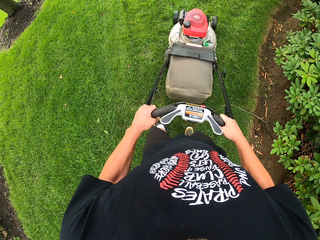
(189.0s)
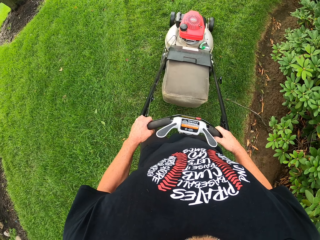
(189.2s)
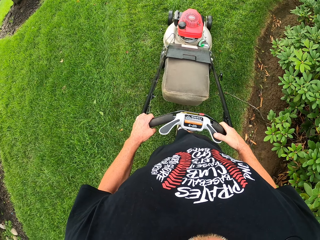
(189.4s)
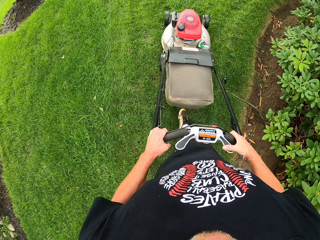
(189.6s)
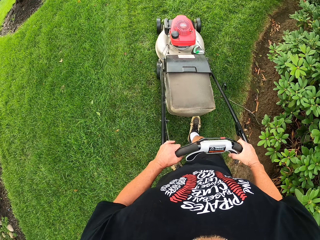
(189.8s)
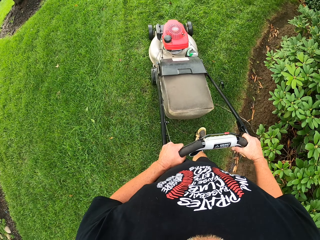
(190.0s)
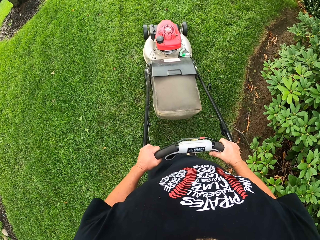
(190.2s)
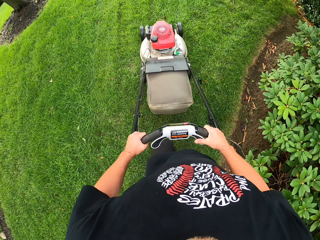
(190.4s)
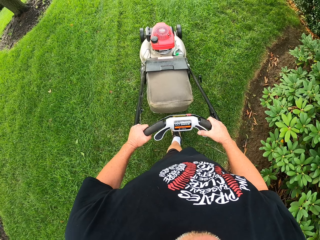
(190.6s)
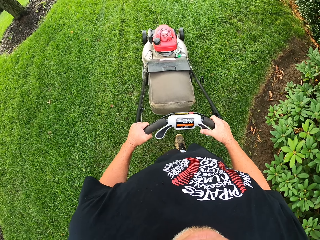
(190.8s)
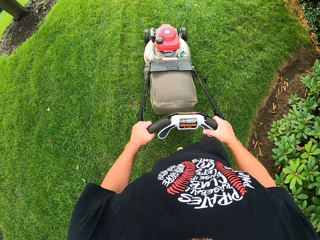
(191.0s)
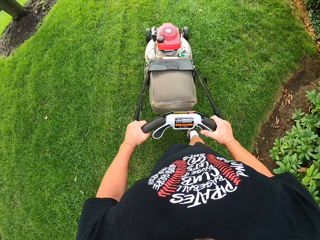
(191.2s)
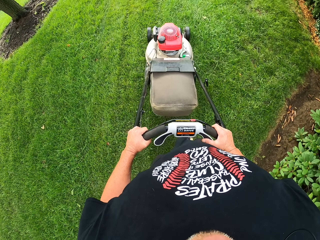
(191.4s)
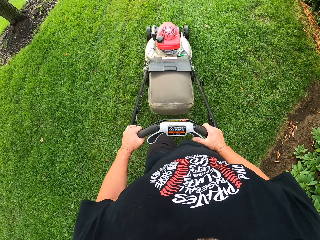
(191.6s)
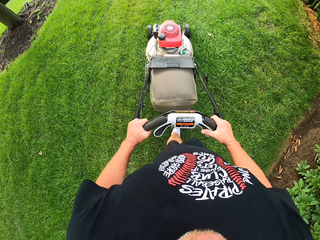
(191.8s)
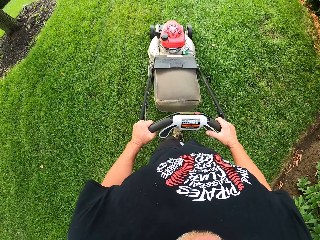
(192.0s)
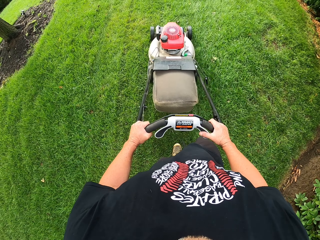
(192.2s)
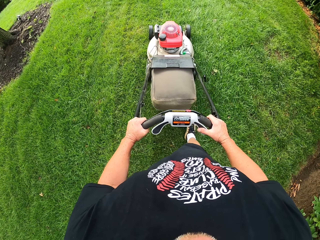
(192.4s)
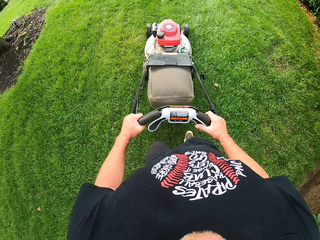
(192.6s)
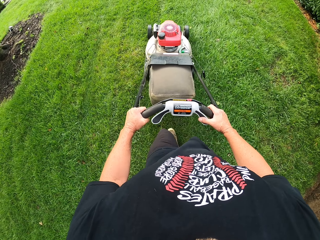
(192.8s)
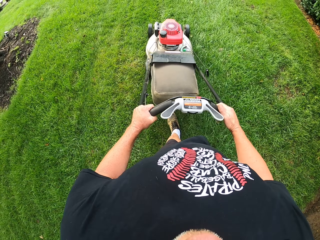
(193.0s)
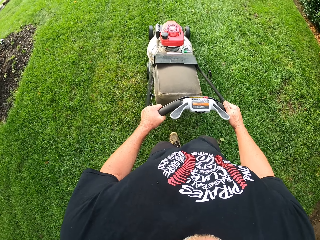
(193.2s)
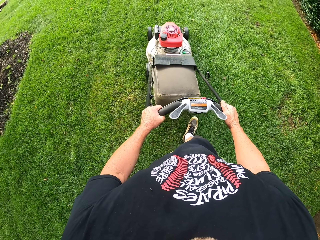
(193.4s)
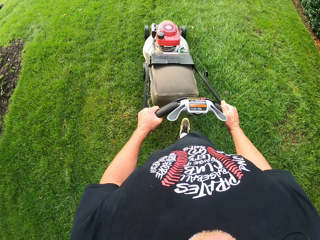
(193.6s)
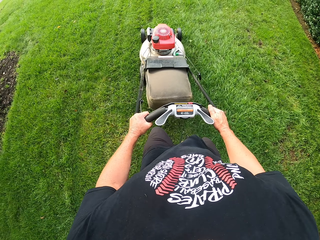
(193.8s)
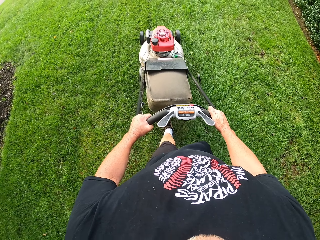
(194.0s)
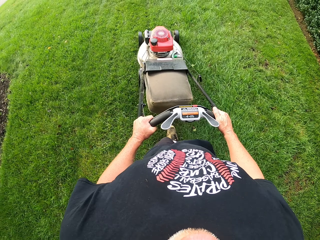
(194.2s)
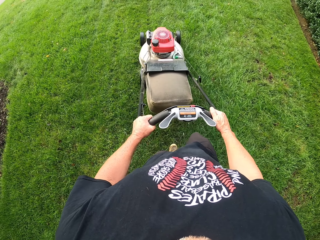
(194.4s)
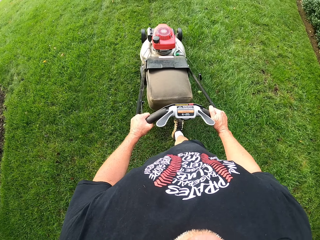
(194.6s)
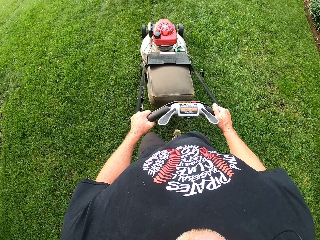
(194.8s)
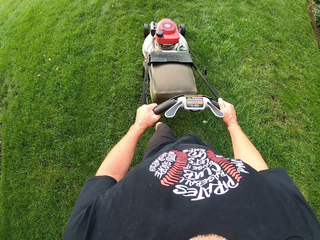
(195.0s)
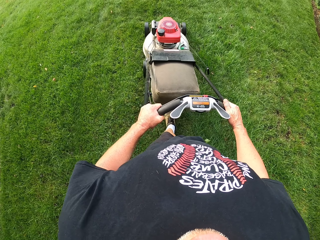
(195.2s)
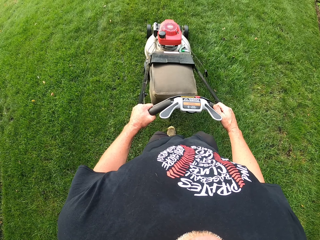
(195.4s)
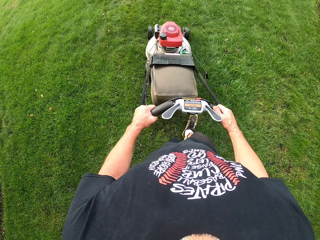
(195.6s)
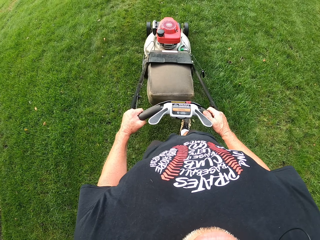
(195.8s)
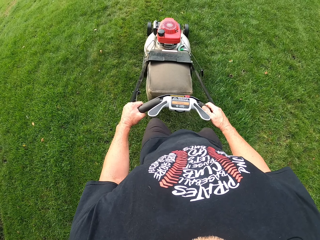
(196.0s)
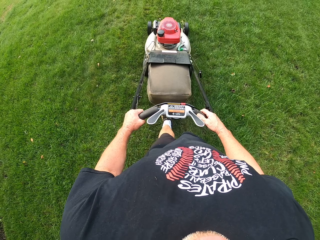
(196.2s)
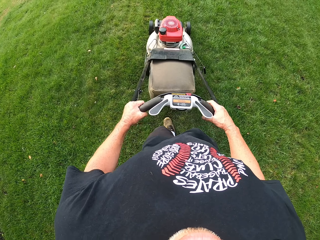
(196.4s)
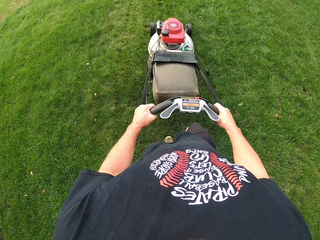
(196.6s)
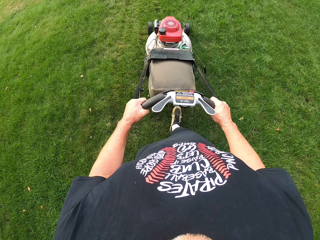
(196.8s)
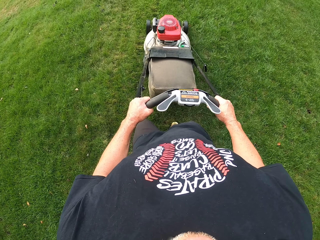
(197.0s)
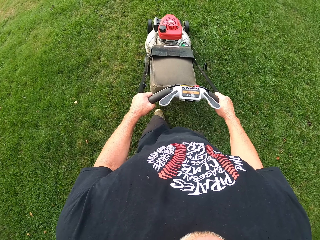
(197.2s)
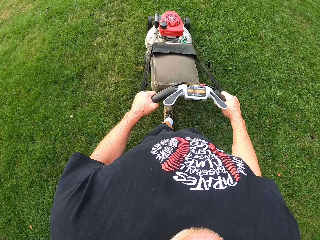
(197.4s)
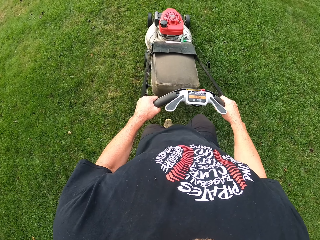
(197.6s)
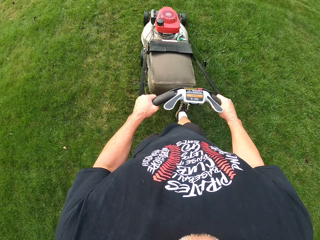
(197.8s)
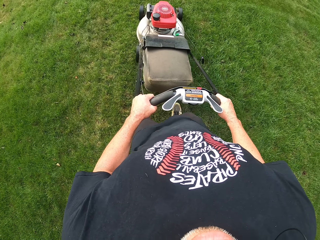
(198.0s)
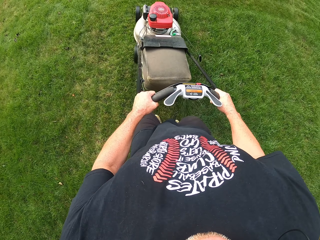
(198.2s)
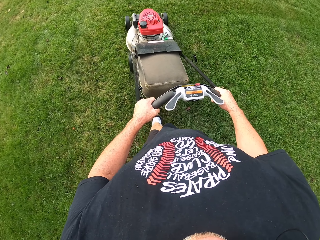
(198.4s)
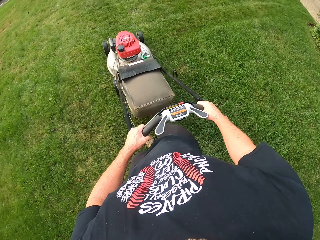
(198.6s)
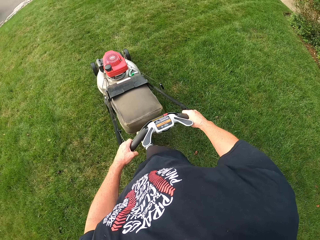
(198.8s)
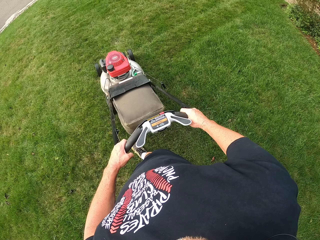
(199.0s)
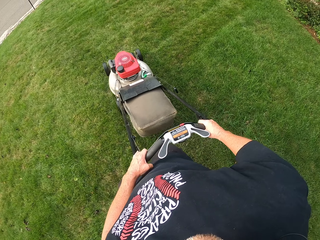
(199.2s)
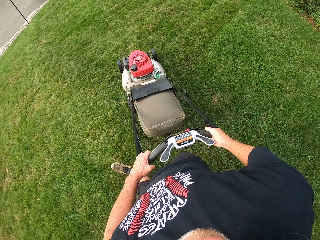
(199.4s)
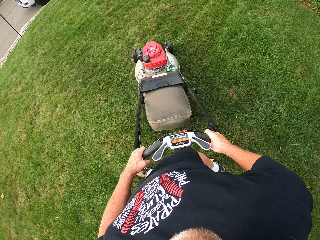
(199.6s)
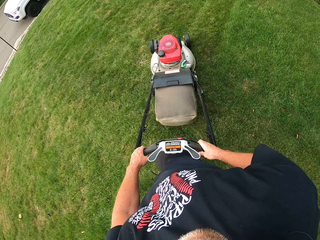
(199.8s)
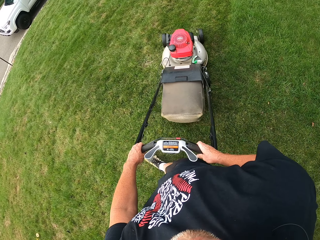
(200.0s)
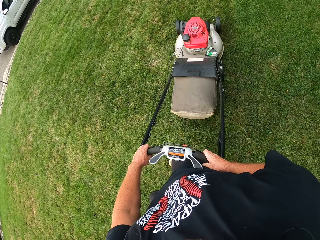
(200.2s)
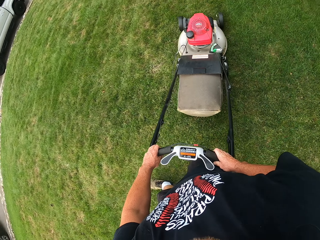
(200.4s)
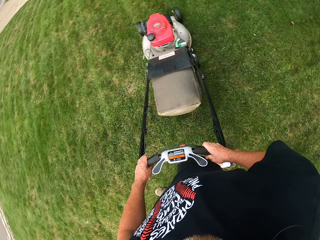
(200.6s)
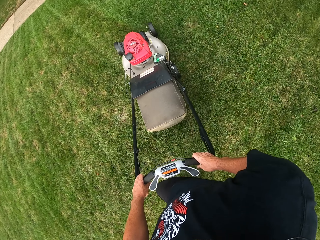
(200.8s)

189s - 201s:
The camera wearer cuts the grass as he walks. They do so repeatedly.

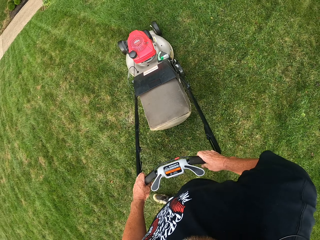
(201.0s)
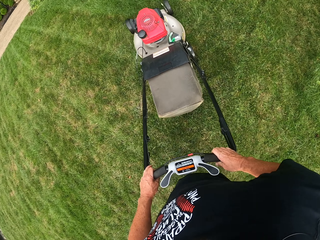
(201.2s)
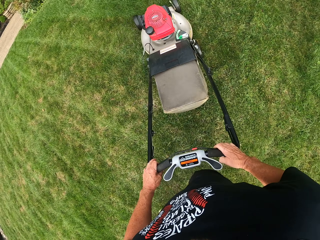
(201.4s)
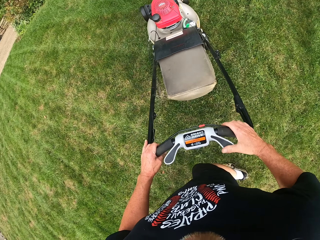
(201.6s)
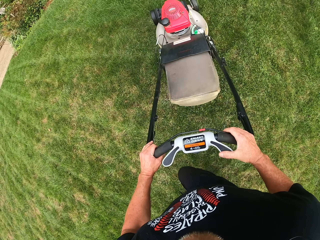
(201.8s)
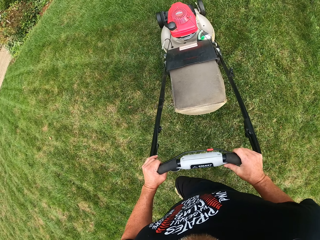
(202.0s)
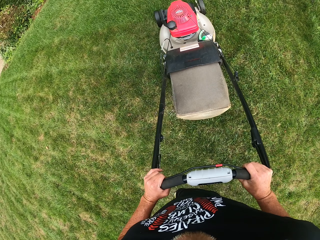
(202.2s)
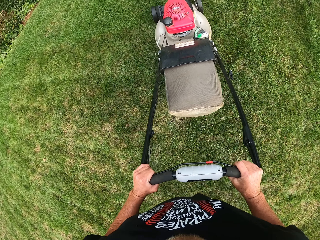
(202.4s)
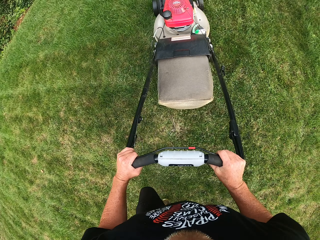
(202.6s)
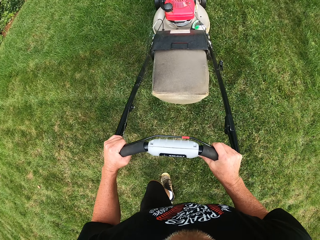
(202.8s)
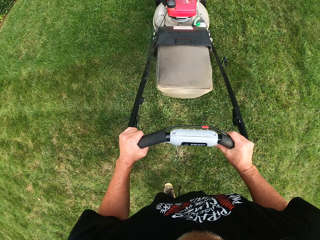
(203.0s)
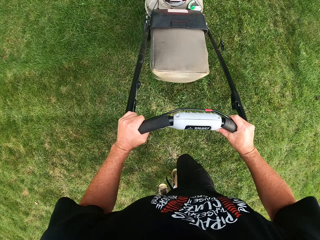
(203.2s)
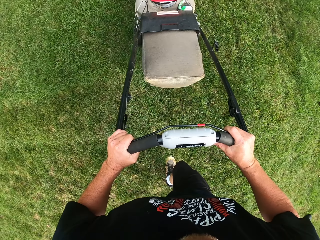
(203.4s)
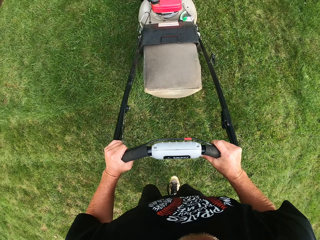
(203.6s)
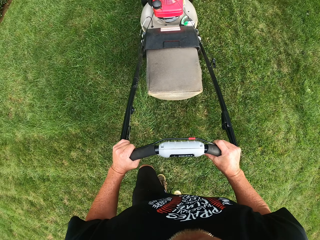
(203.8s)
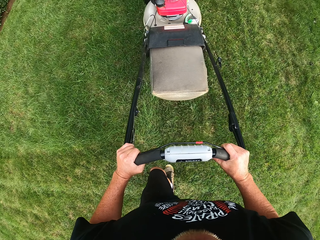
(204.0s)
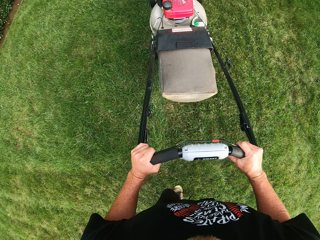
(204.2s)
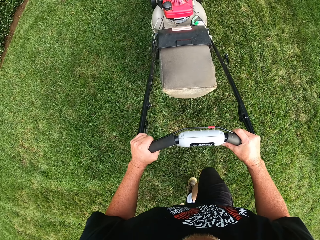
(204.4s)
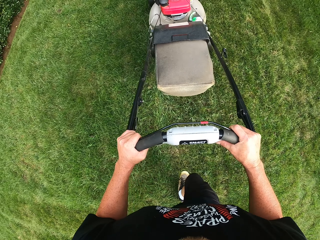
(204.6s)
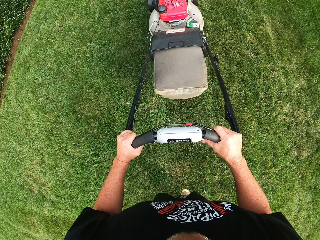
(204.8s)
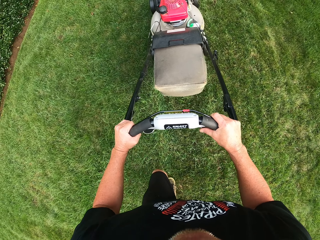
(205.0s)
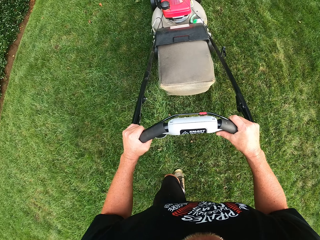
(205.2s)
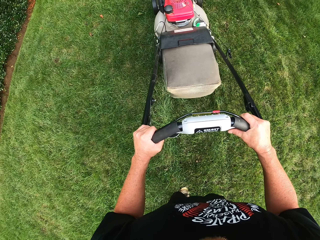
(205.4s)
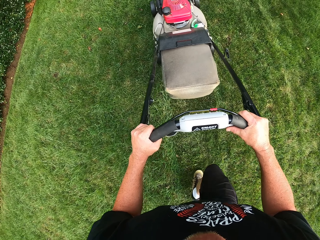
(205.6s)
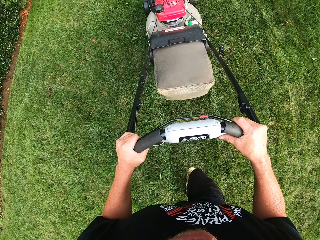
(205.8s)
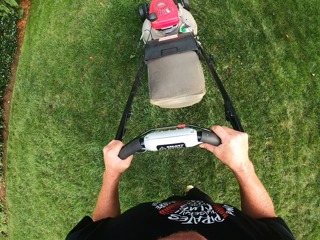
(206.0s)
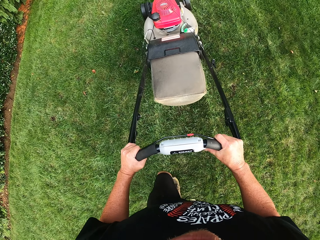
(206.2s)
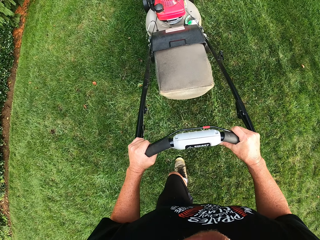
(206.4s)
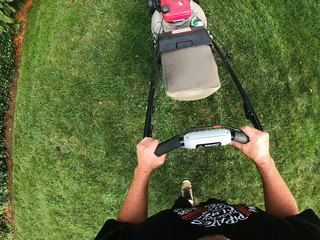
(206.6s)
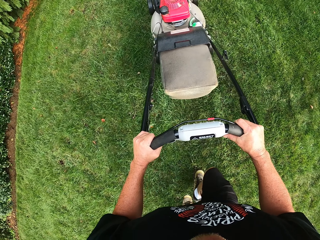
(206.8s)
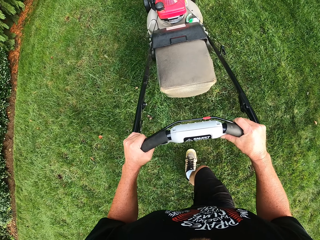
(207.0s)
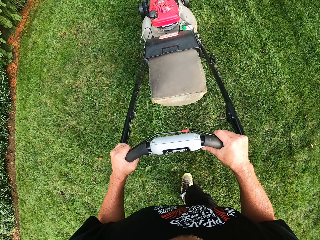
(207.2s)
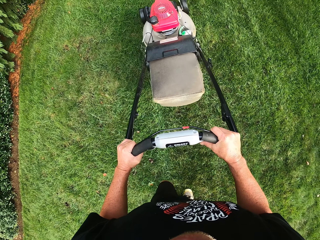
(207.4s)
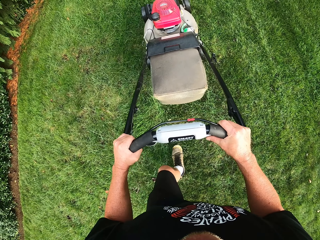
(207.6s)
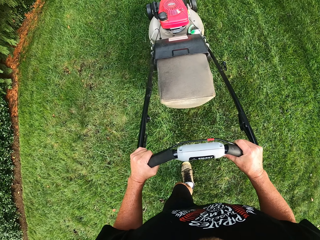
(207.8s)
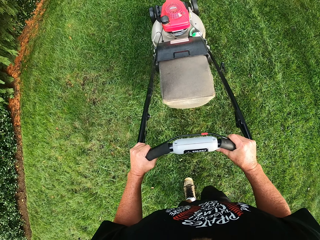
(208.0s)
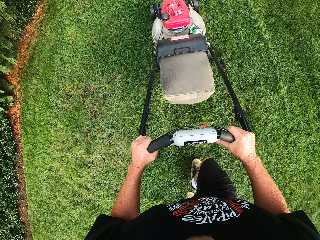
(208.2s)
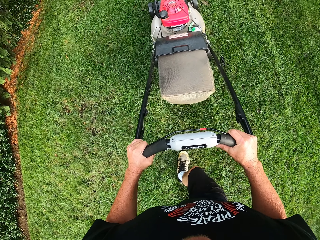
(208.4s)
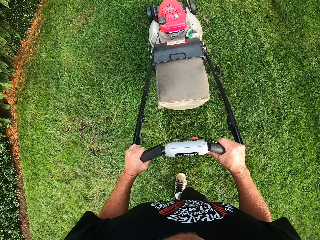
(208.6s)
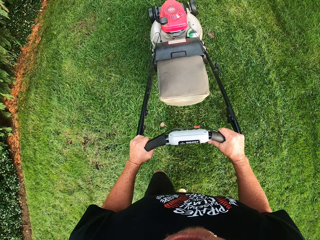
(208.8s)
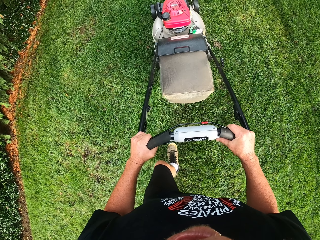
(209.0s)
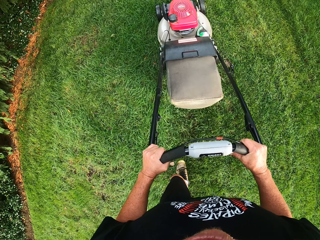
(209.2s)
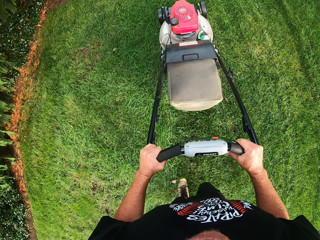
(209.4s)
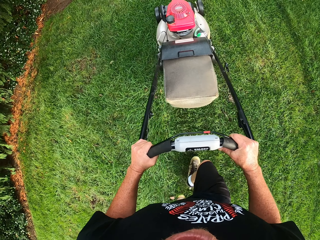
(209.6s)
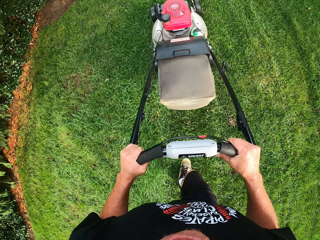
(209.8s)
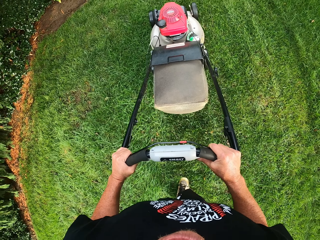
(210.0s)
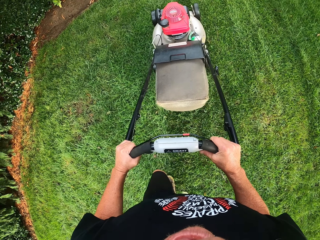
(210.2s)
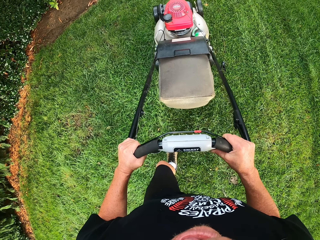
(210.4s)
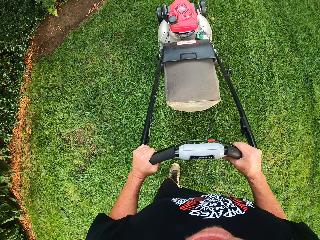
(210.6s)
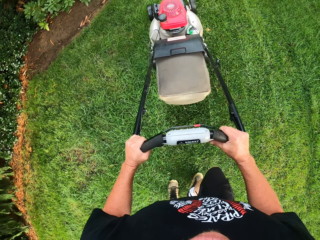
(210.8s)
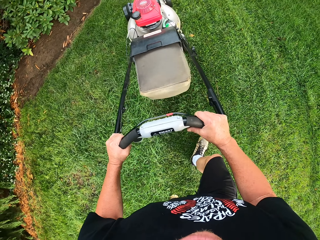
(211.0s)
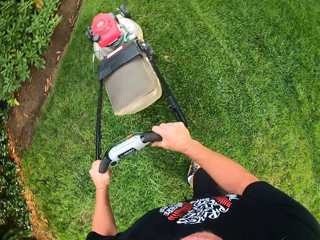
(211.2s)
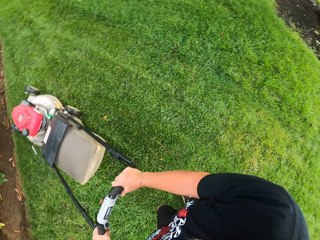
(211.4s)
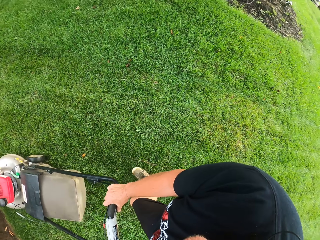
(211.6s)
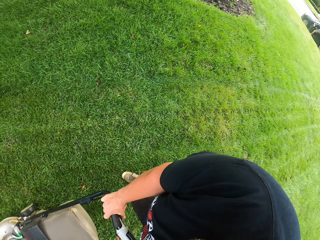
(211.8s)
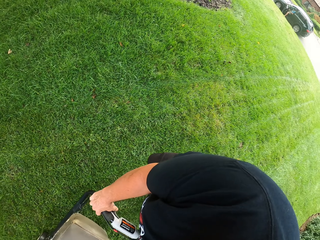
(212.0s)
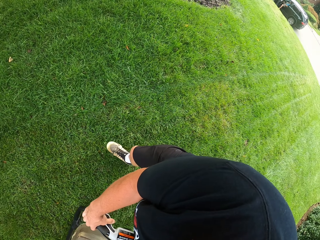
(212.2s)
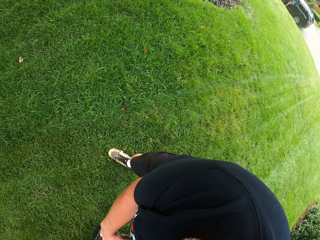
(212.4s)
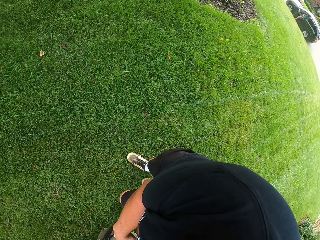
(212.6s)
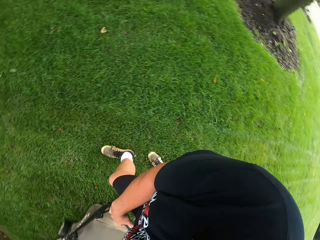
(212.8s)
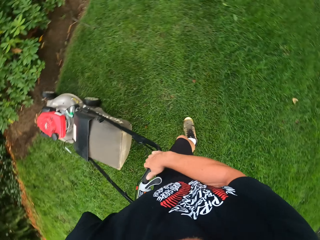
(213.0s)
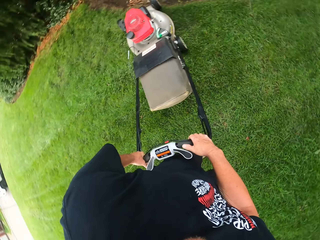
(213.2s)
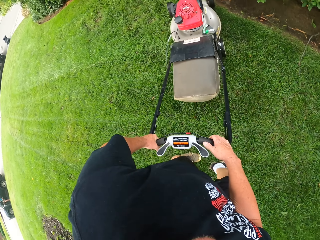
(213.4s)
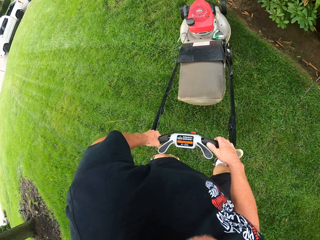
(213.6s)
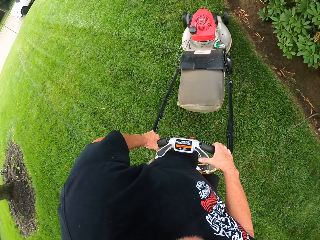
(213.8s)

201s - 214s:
The camera wearer turns the lawn mower. They cut the grass as he walks. They do so repeatedly.
